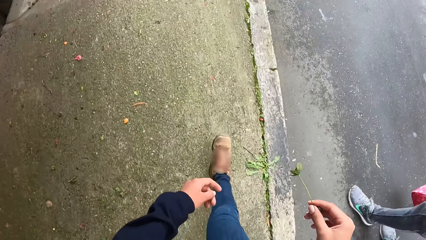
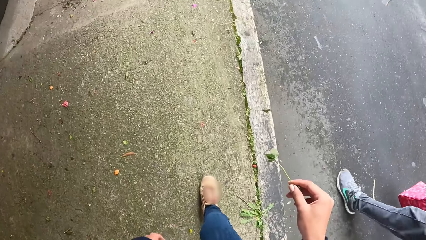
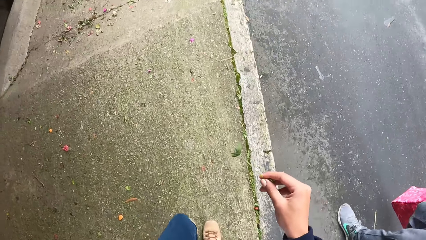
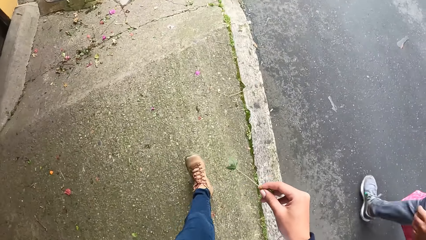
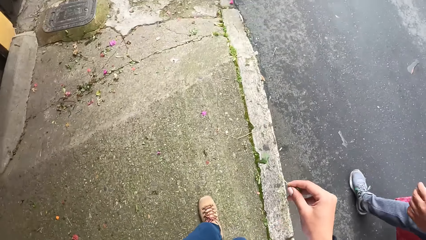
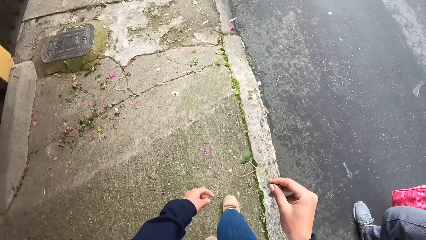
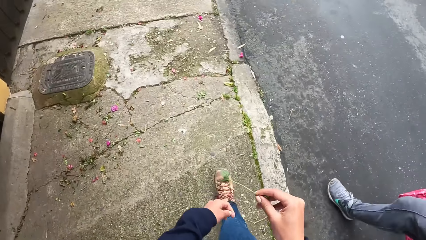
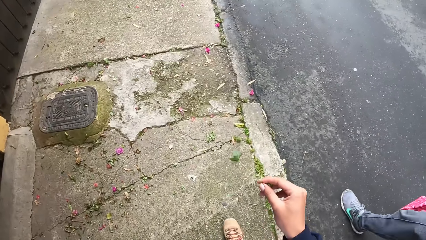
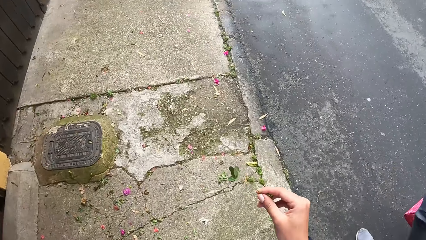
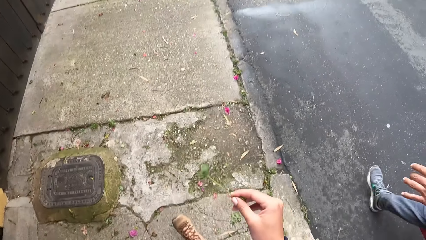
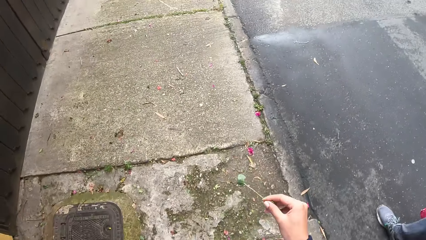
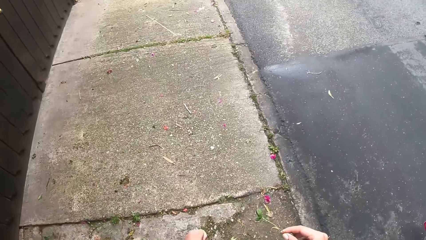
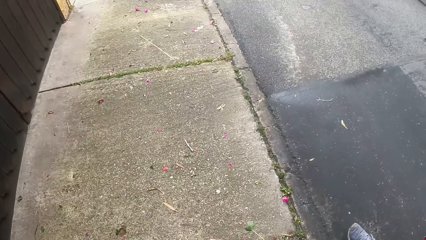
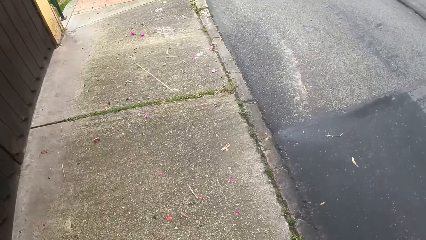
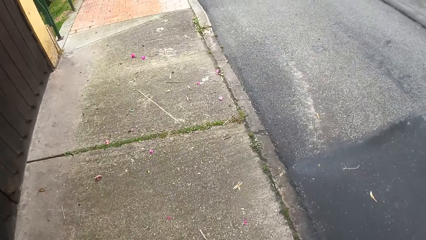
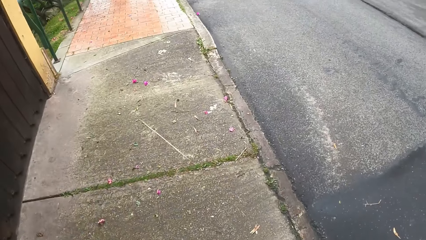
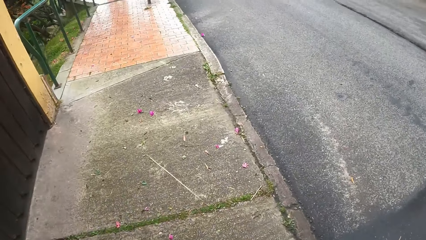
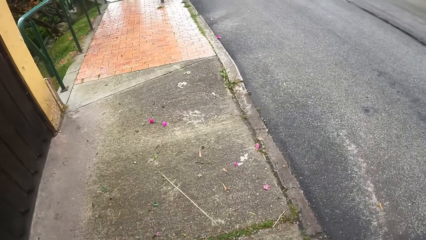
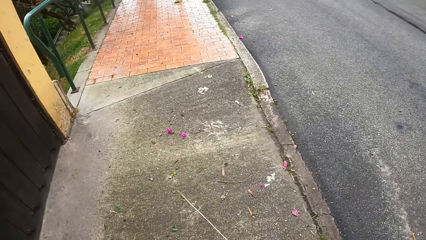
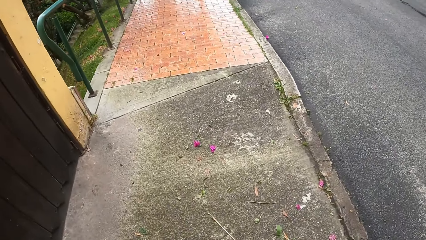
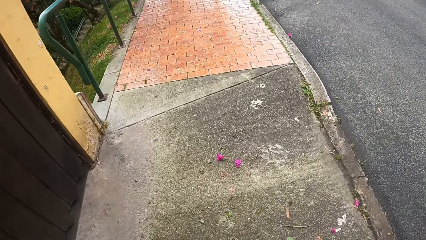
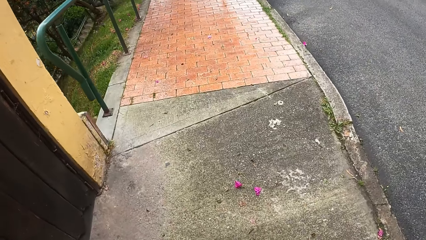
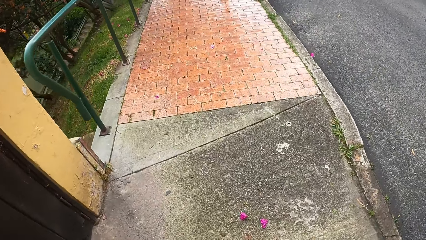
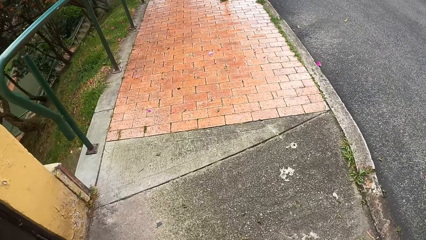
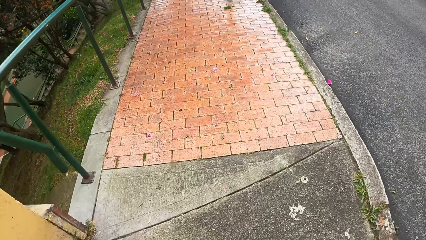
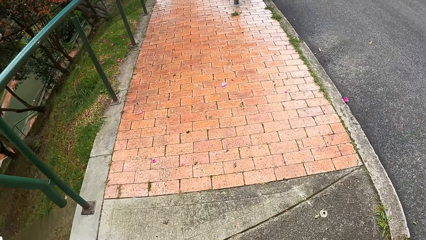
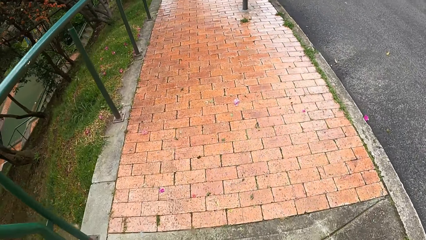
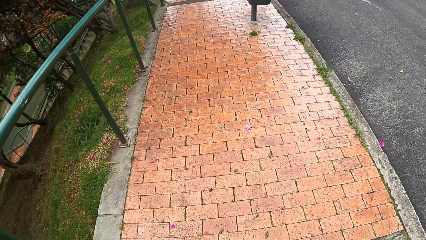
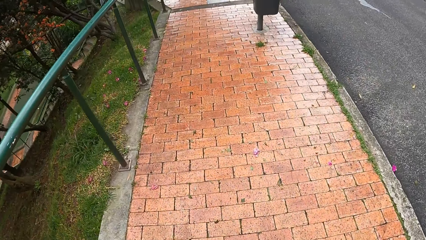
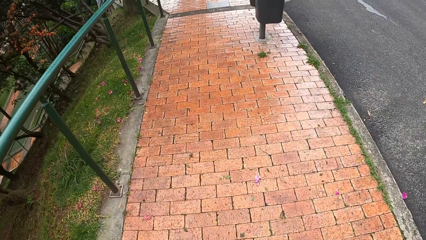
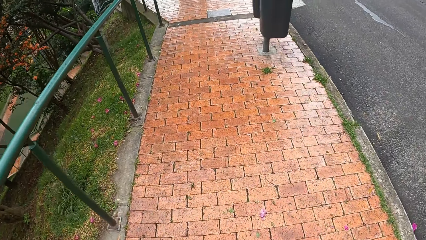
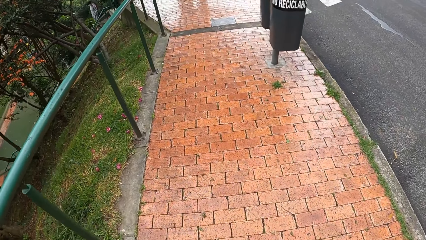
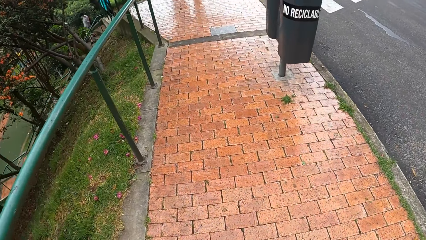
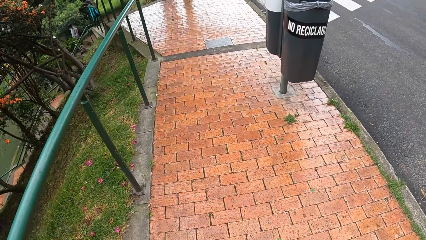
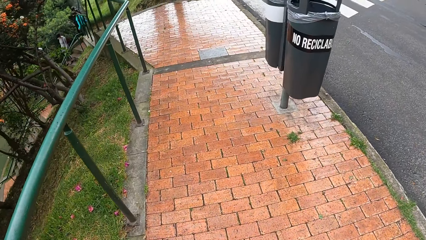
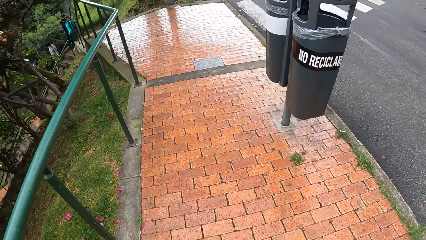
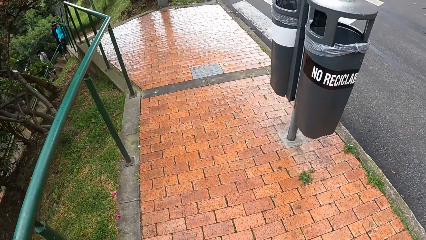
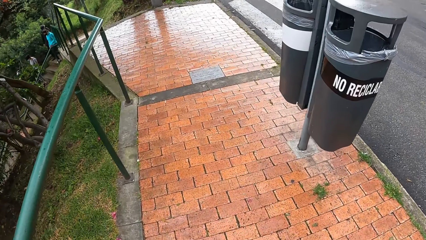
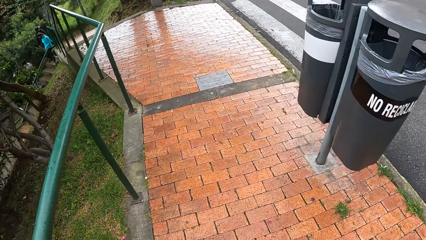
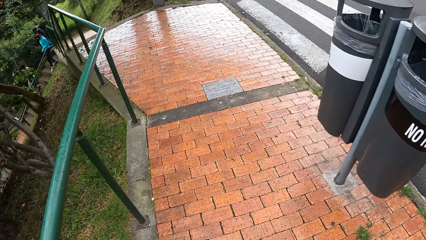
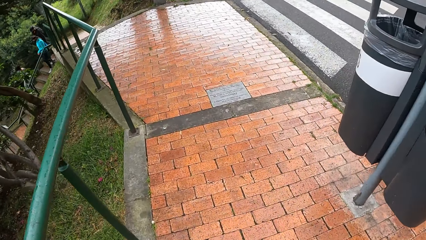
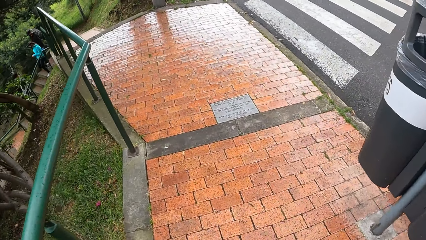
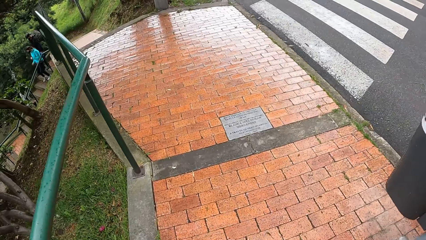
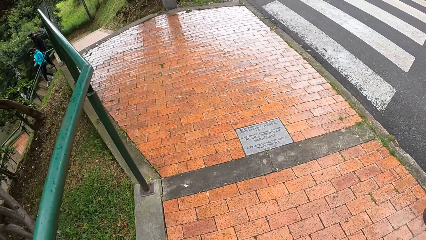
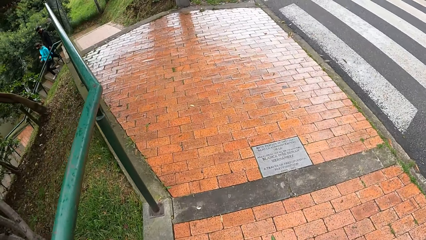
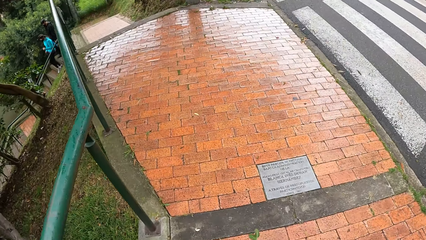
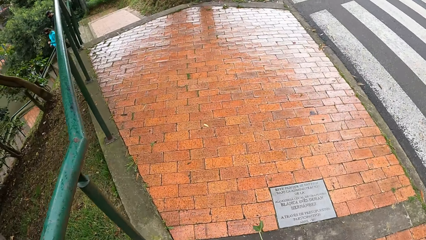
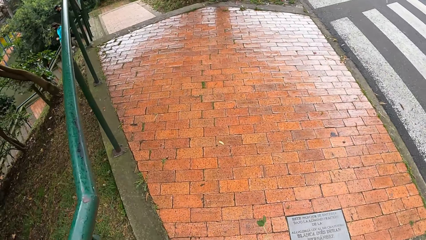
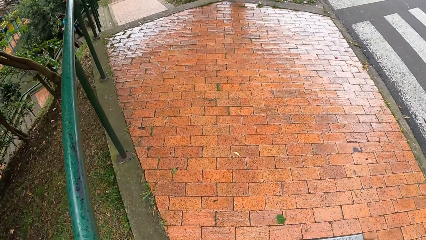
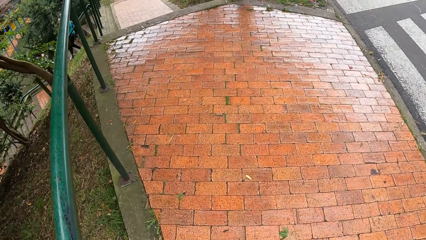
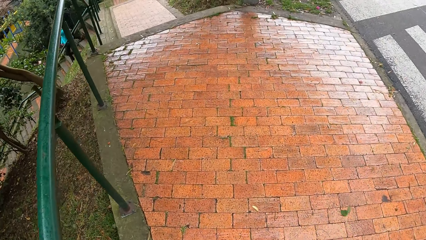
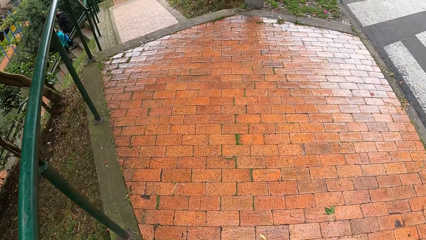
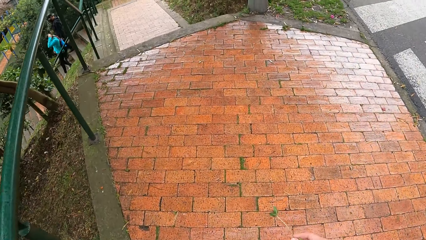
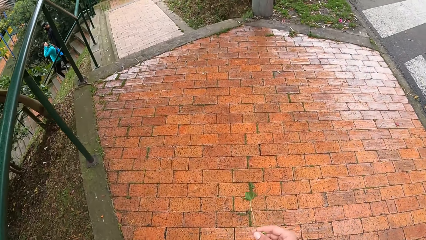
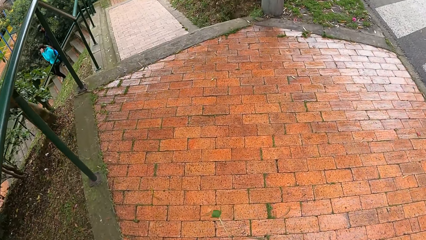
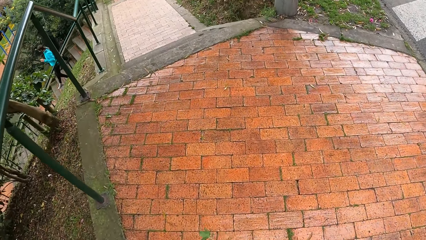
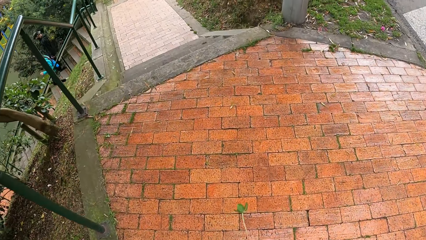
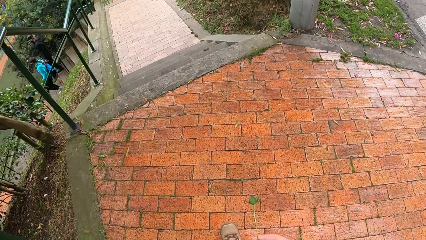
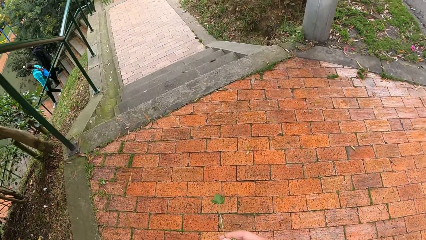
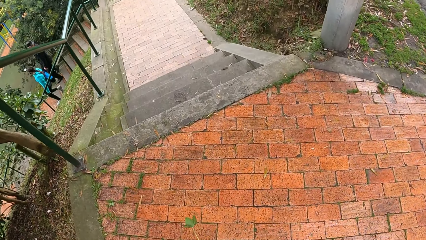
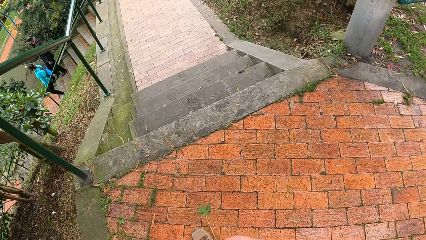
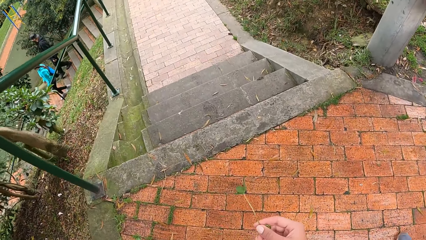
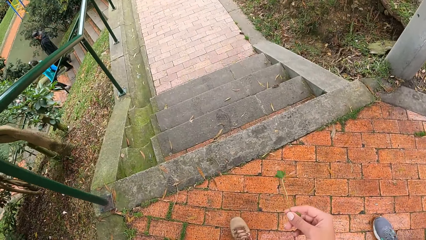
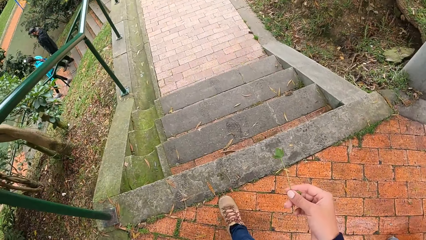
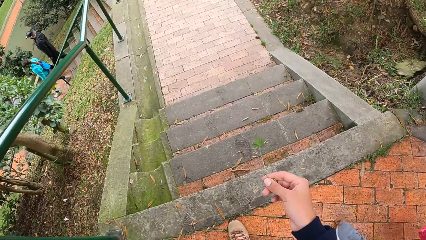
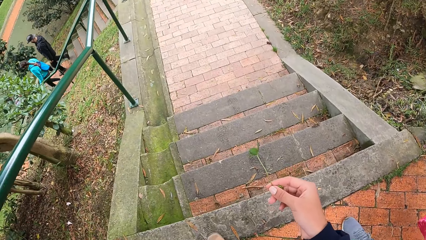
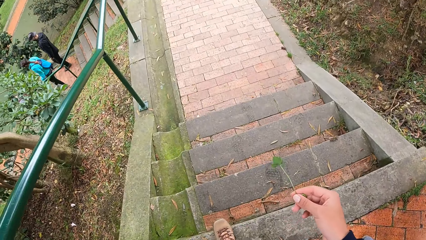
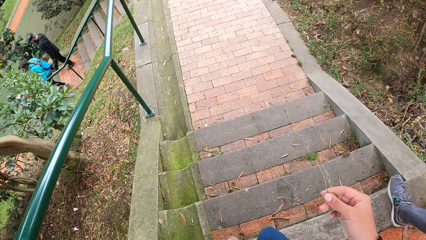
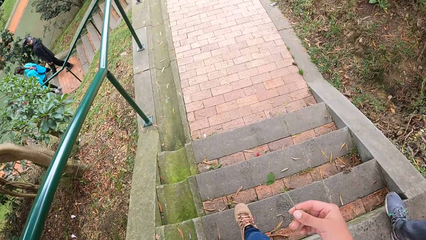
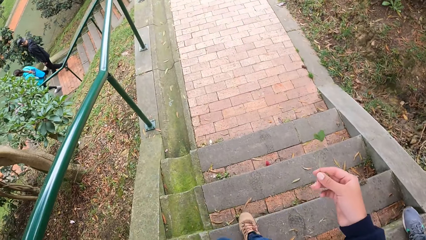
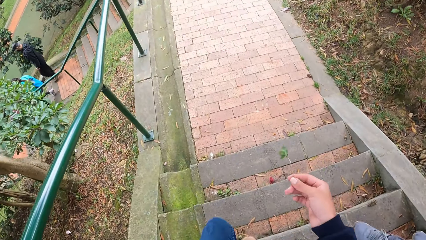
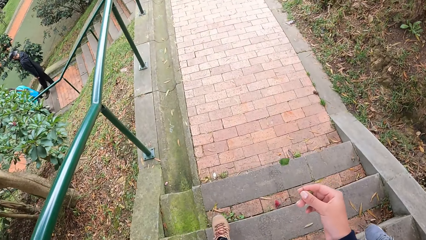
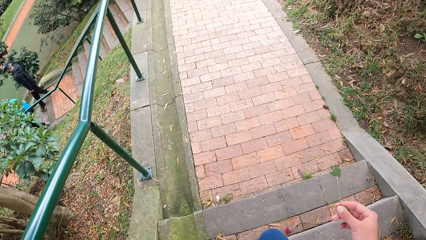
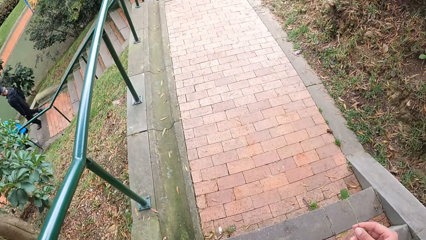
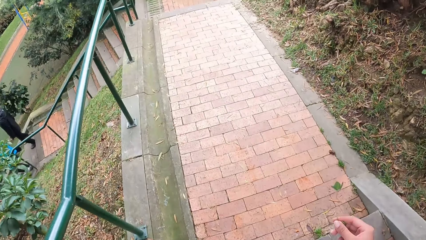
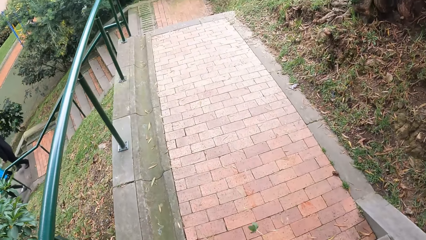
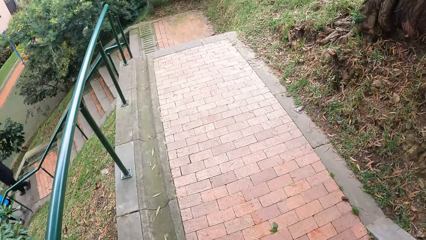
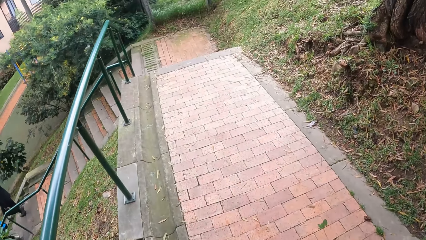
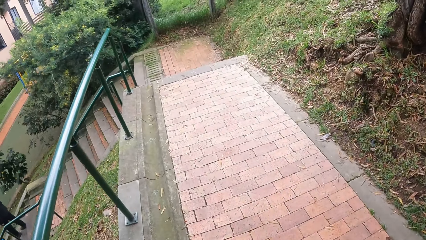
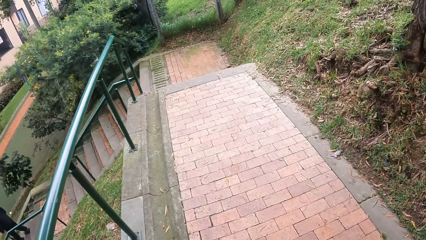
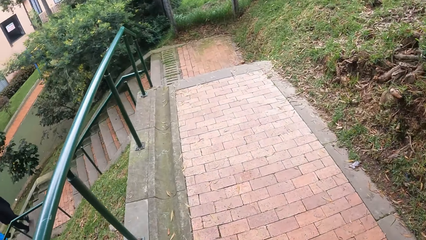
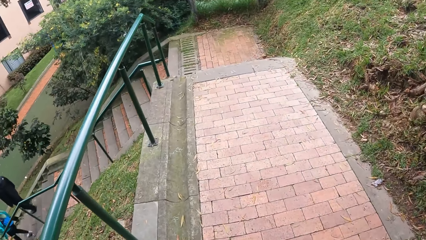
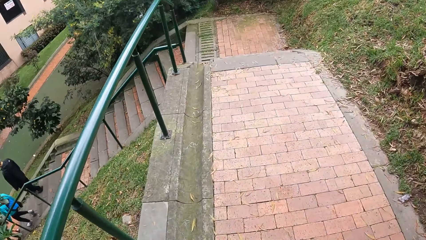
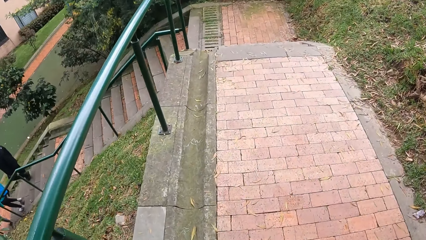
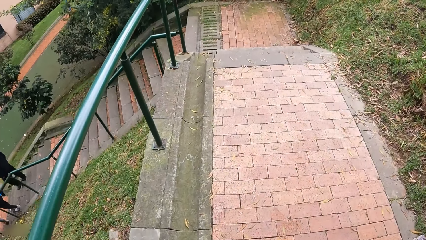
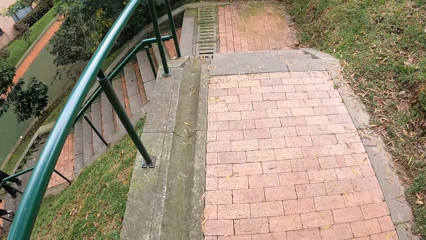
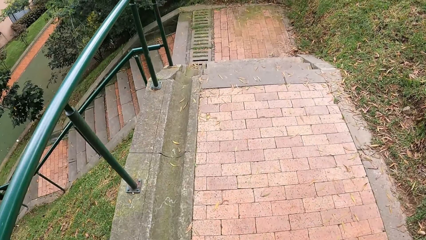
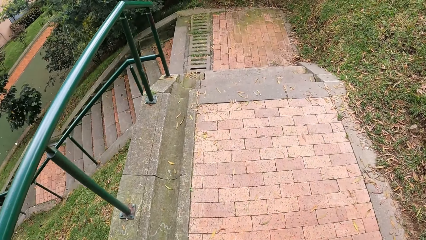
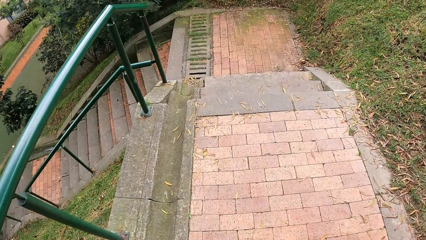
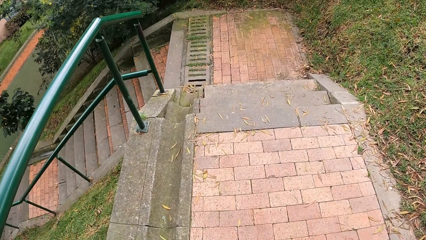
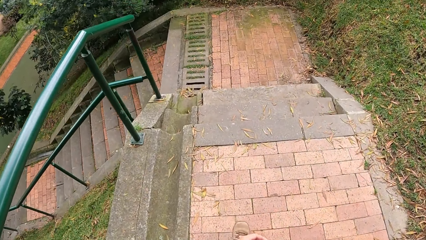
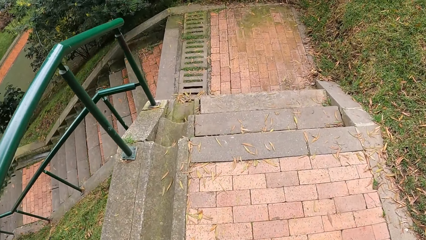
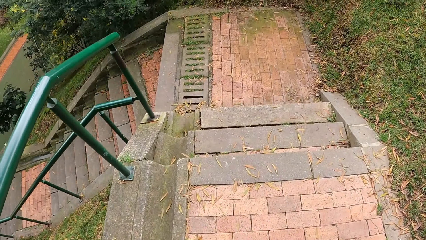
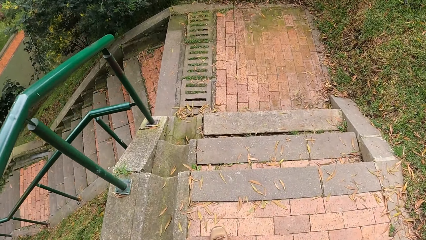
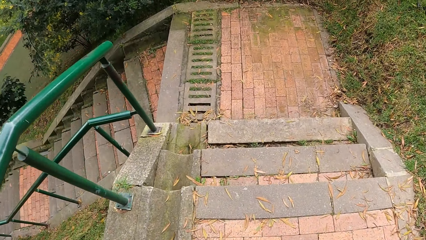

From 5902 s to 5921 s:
A person walks around and holds a bag. The camera wearer sways a stem around. They walk around. They sway the stem around. They walk down a flight of stairs. They sway the stem around. They walk around.
